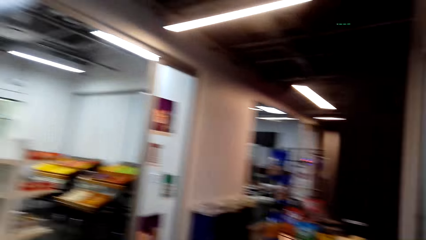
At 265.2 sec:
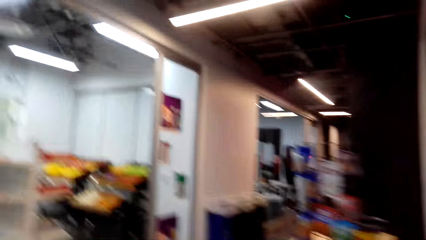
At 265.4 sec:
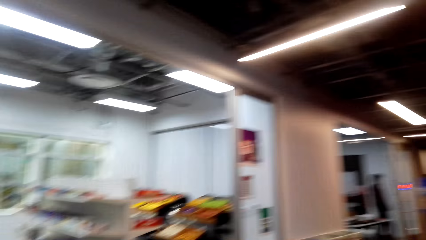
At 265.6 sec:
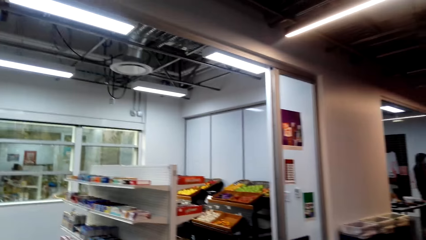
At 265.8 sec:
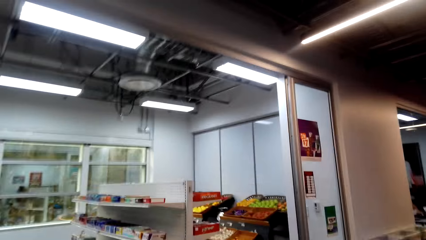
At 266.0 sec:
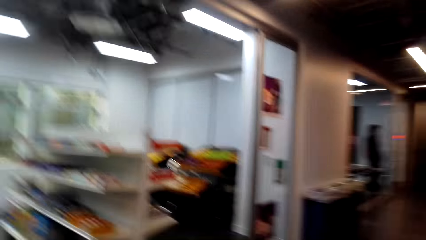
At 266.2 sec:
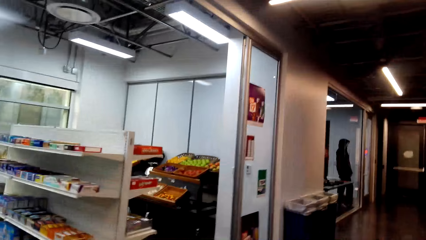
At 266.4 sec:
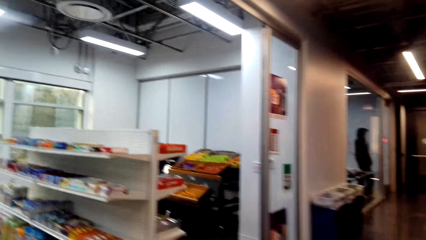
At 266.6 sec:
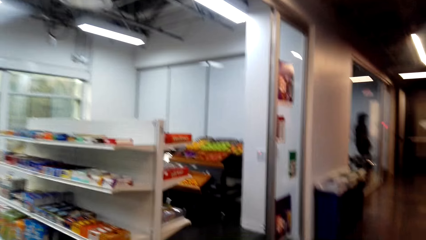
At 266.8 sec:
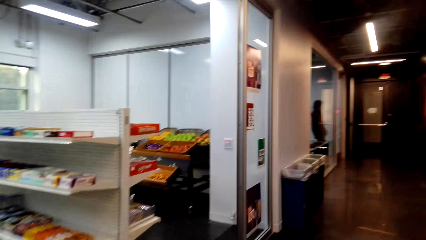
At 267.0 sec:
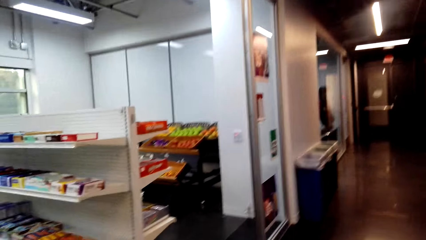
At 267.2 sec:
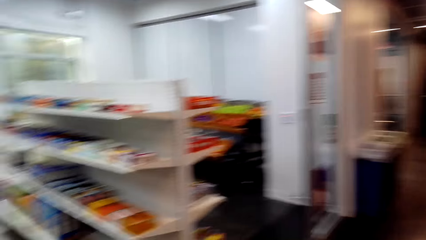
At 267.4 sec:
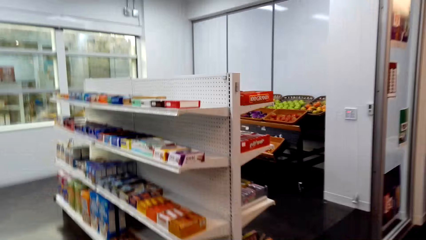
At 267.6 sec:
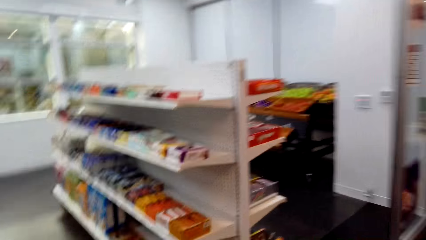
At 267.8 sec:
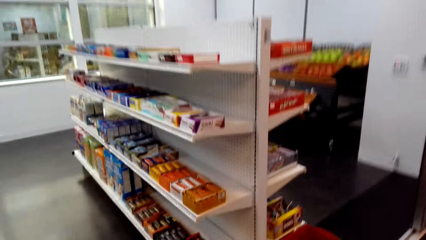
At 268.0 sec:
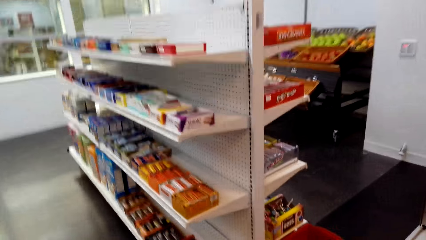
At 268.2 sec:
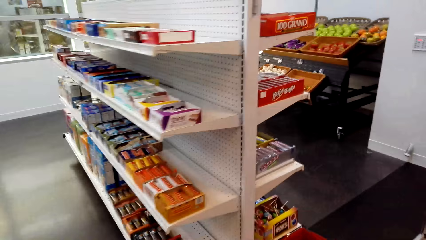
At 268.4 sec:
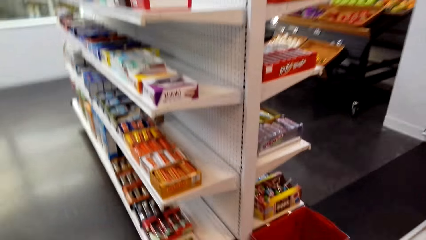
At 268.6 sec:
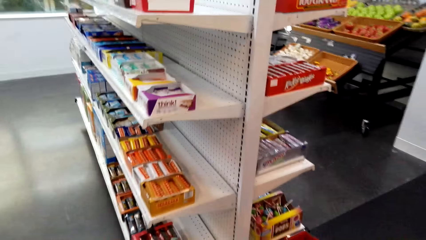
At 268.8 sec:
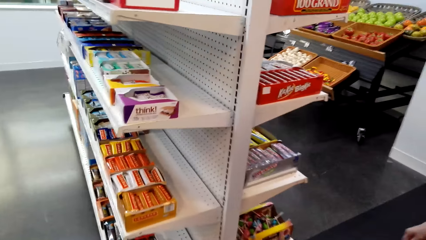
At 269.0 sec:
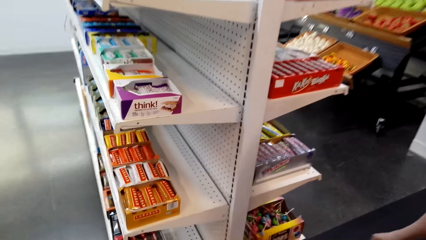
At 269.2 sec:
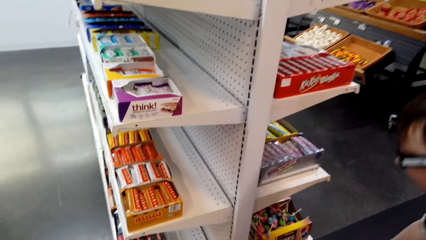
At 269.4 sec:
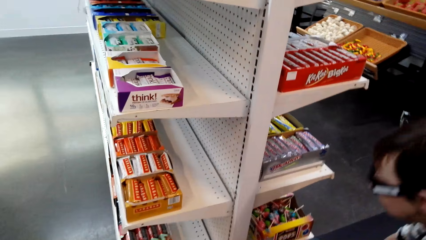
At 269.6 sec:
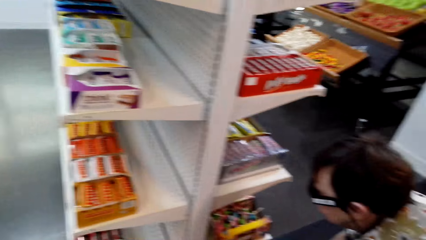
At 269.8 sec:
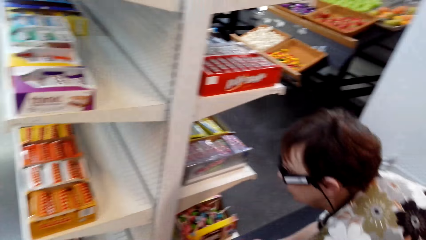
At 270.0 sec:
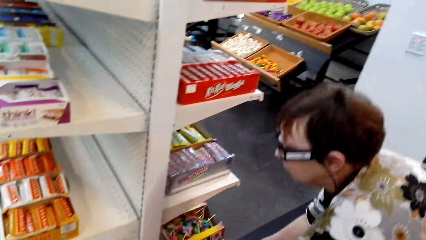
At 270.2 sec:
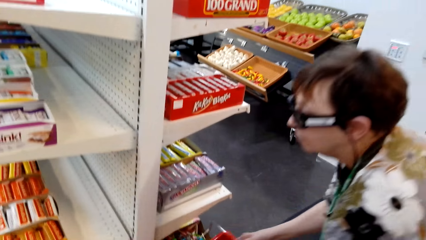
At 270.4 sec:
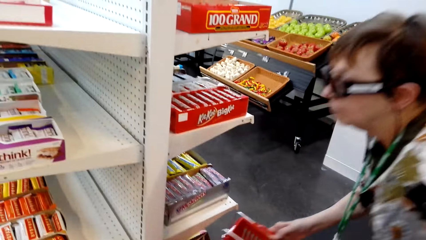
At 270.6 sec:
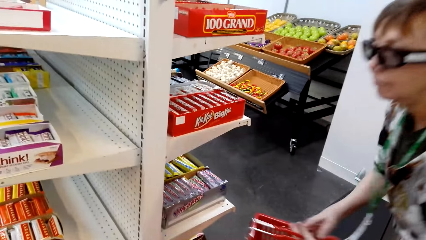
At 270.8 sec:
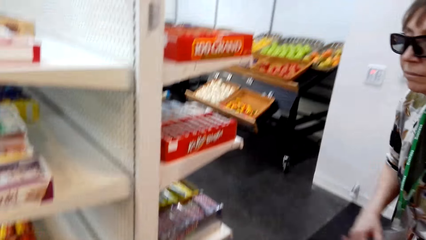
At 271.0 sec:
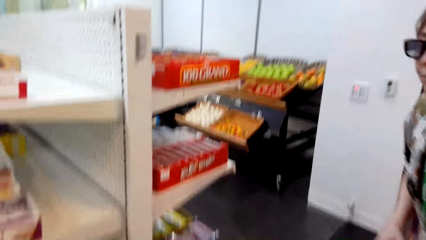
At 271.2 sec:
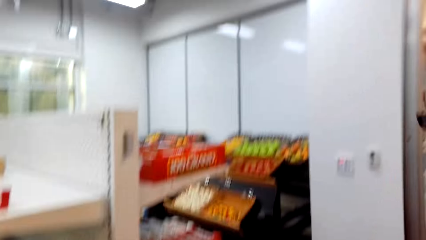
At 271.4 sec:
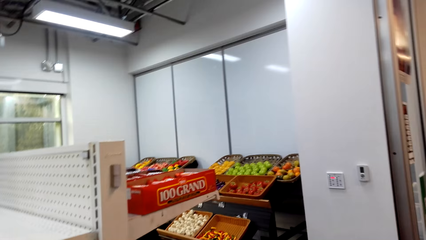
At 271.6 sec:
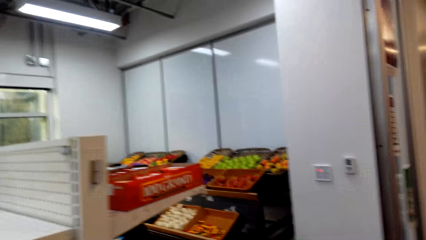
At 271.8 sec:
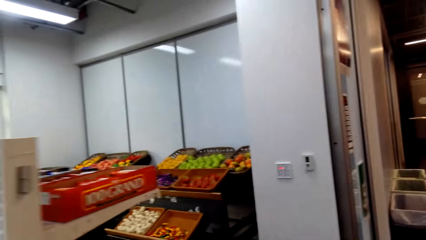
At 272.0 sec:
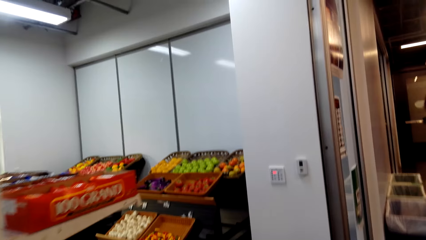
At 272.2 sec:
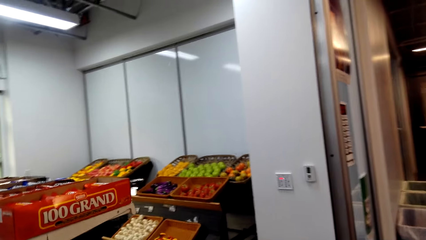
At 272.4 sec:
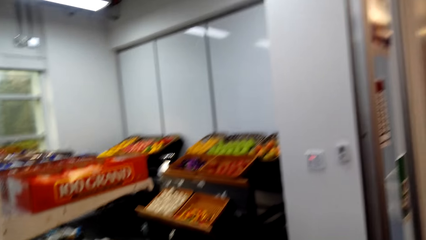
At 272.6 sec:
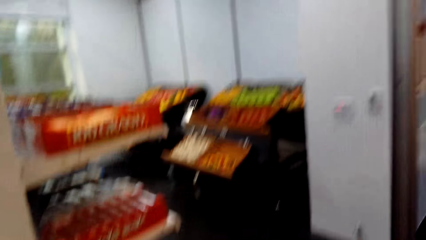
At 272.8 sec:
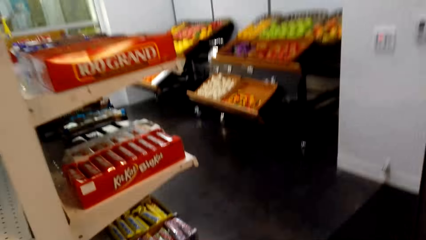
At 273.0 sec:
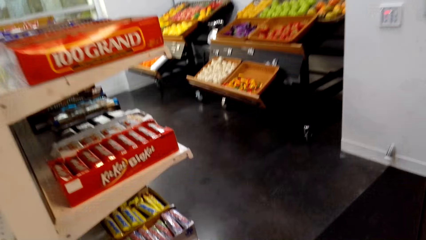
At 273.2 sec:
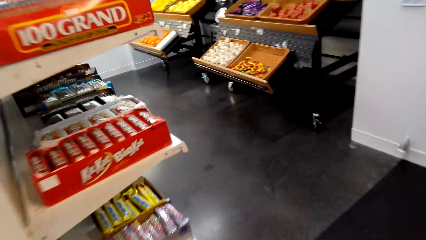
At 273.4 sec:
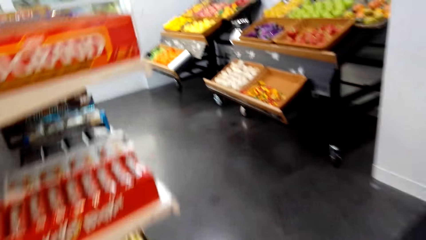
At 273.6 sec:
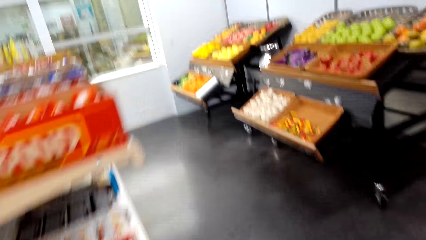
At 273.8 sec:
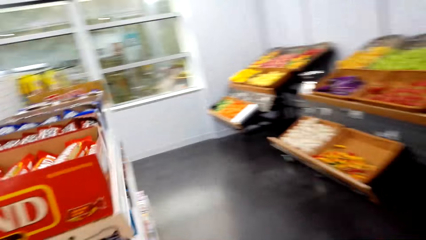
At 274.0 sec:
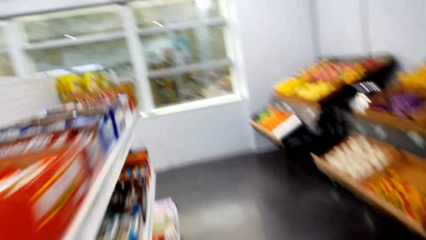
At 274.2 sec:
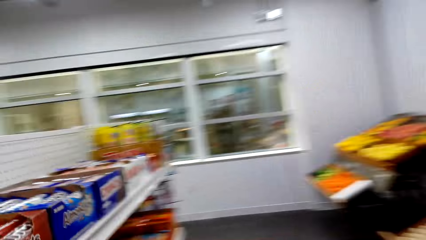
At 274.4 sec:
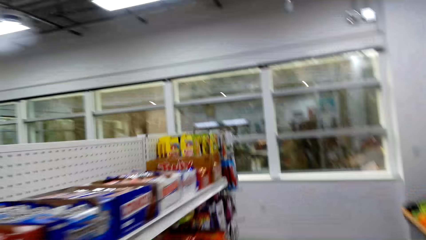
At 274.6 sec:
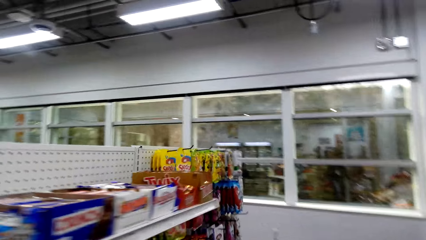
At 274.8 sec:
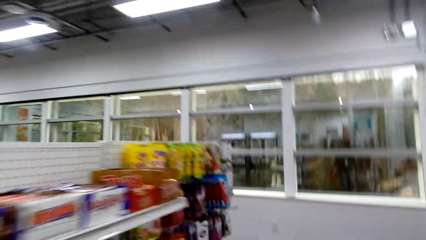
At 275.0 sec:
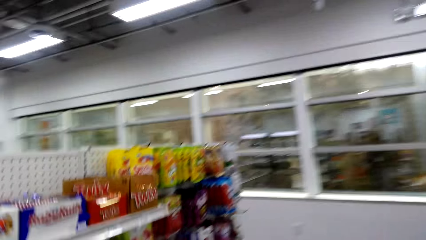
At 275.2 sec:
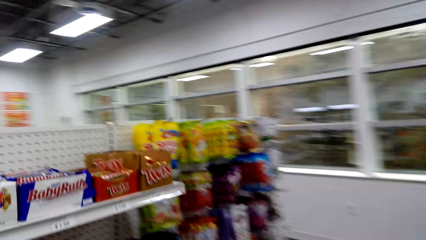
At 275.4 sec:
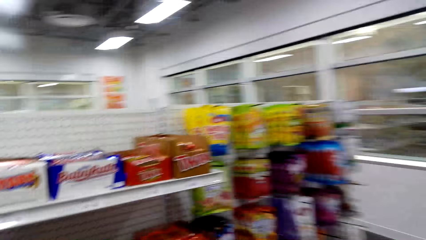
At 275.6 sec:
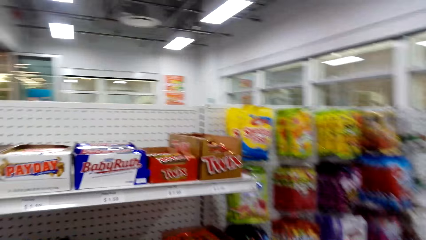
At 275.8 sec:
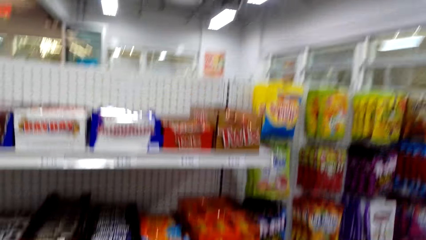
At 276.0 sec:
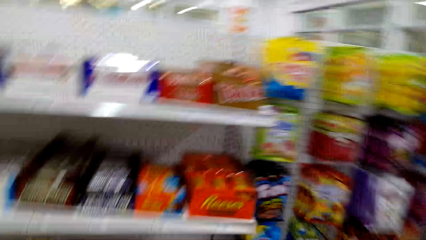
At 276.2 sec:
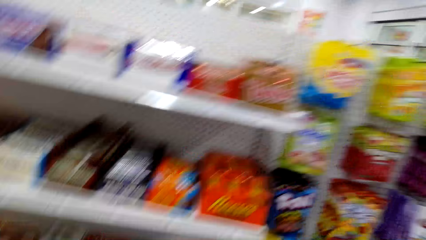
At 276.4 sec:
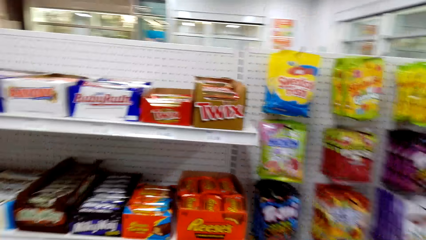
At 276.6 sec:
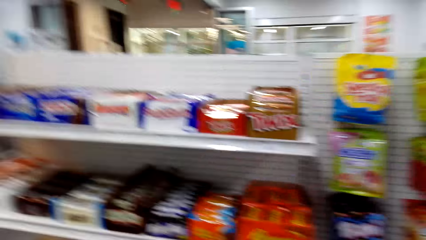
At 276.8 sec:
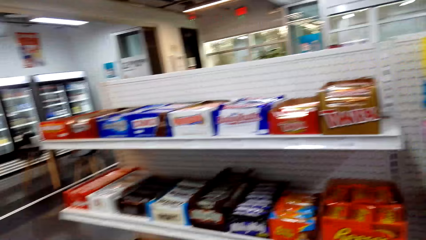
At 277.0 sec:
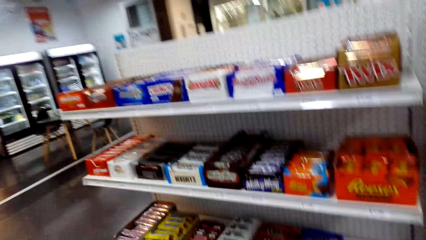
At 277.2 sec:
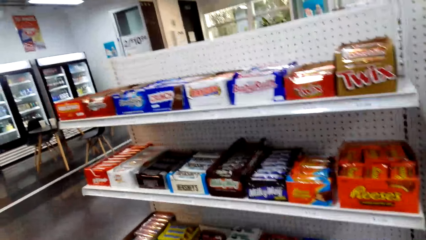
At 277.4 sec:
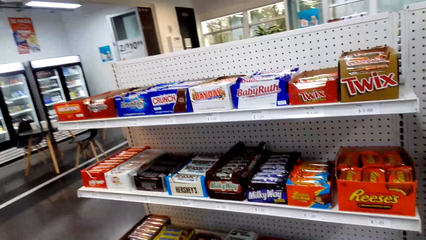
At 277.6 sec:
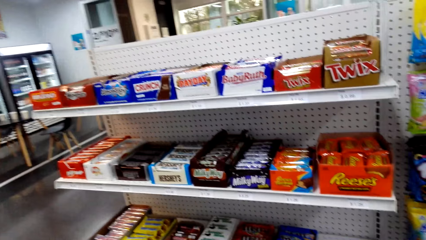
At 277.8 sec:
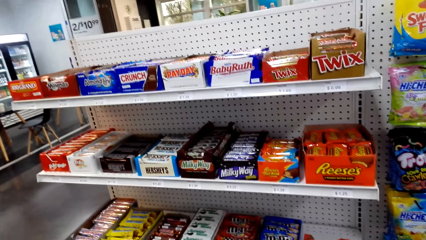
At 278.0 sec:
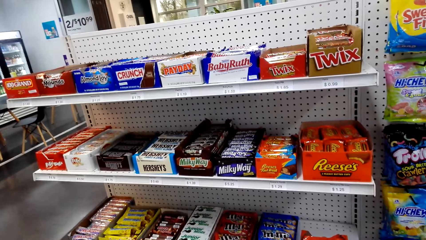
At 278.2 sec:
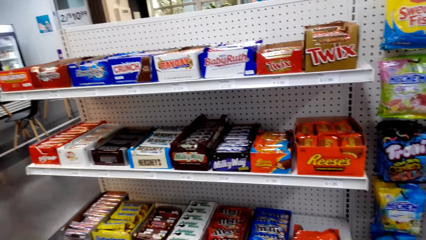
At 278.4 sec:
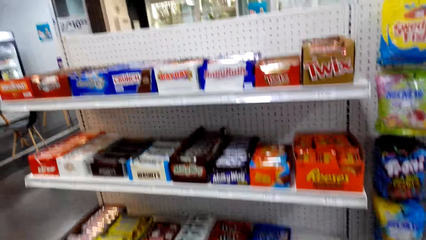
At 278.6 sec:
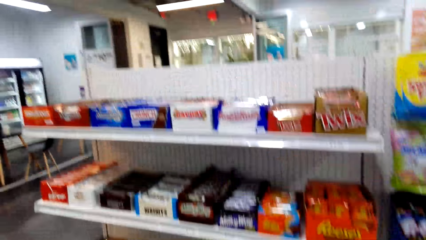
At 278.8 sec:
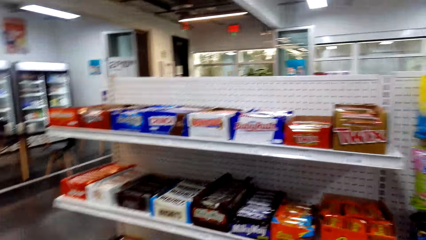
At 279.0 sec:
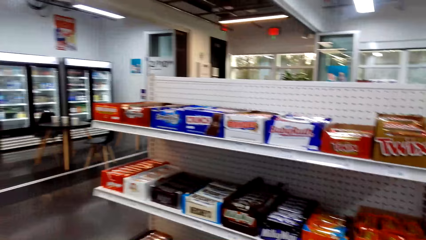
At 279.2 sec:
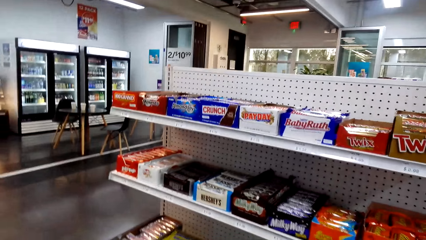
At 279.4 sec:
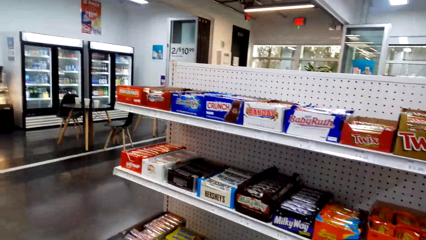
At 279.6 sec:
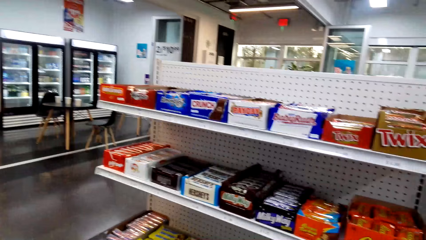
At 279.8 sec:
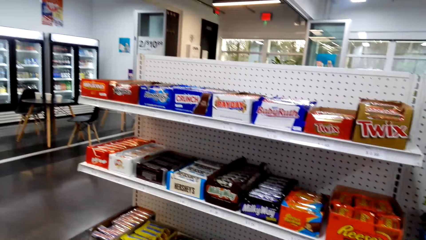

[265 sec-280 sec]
The camera wearer walks around. A woman takes a supermarket basket. The woman picks the biscuits. The woman walks around. The camera wearer walks around the supermarket.
